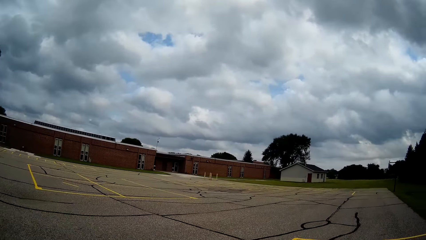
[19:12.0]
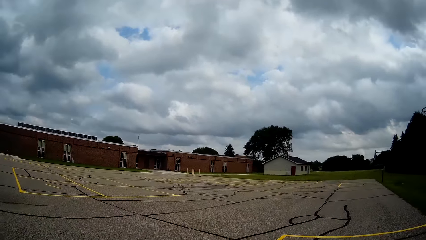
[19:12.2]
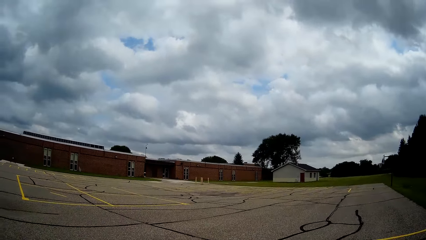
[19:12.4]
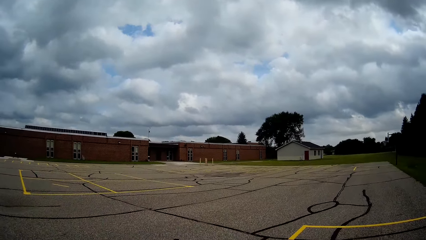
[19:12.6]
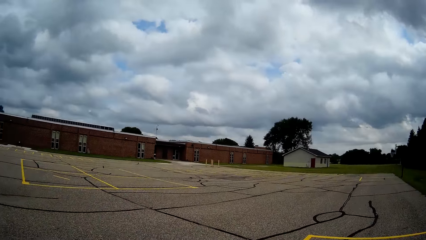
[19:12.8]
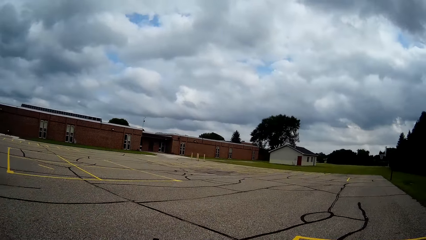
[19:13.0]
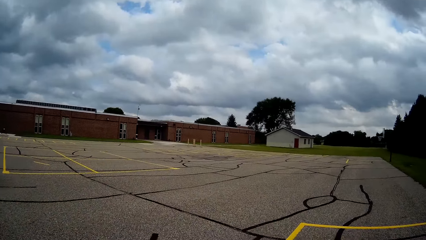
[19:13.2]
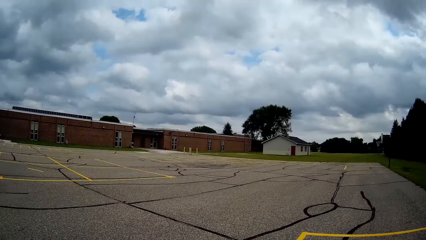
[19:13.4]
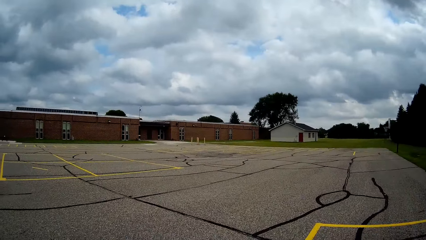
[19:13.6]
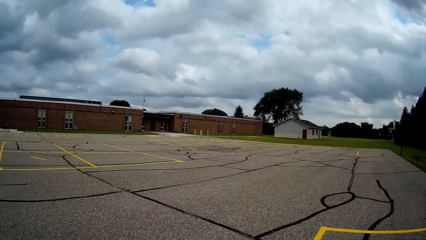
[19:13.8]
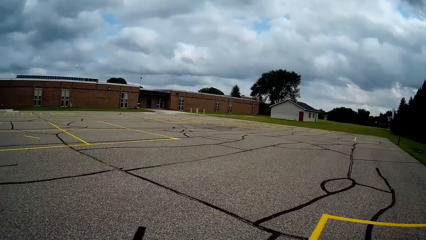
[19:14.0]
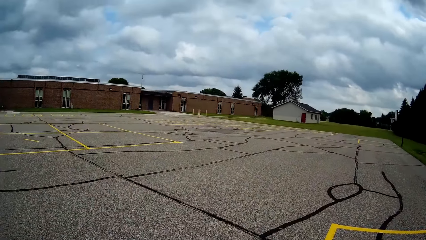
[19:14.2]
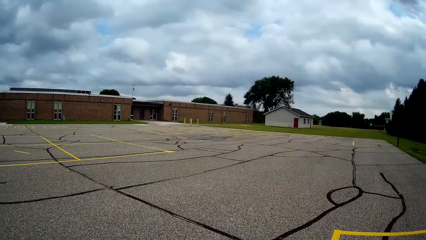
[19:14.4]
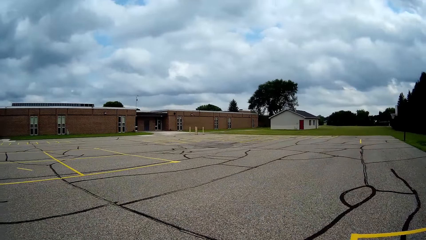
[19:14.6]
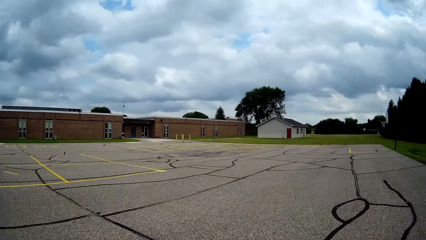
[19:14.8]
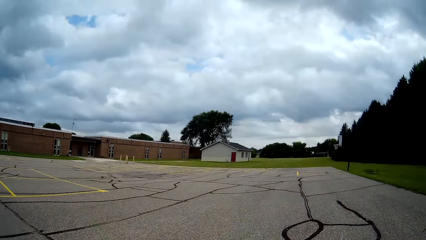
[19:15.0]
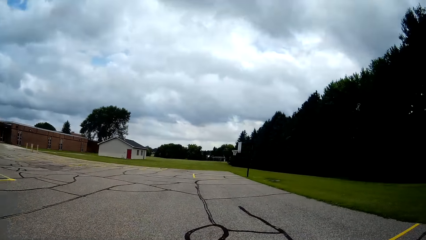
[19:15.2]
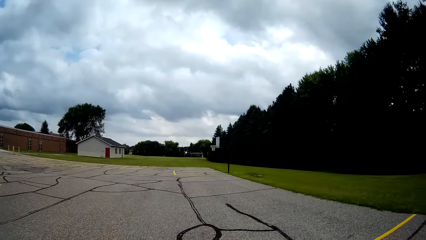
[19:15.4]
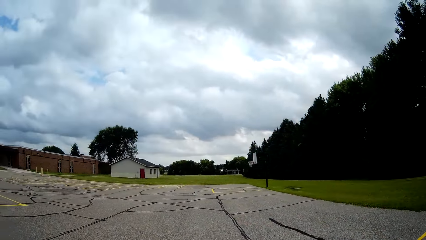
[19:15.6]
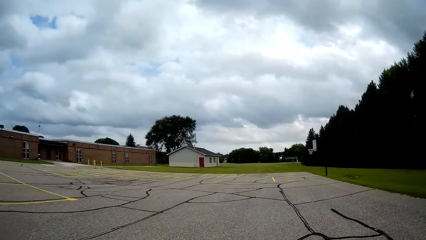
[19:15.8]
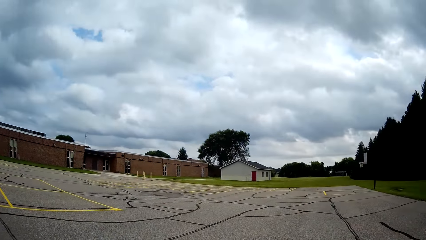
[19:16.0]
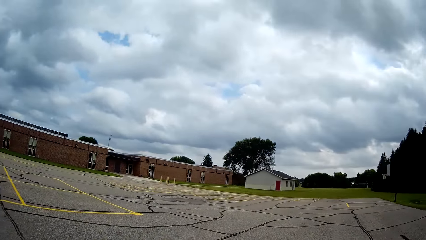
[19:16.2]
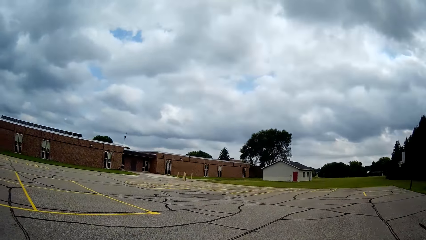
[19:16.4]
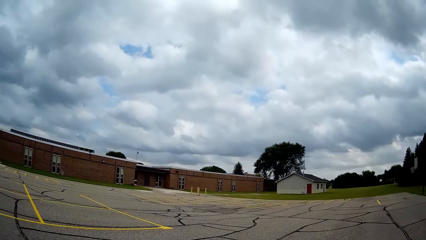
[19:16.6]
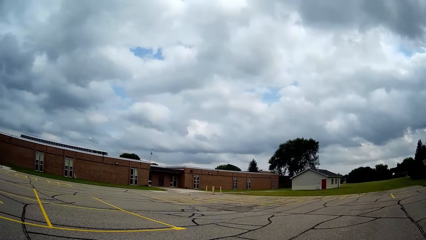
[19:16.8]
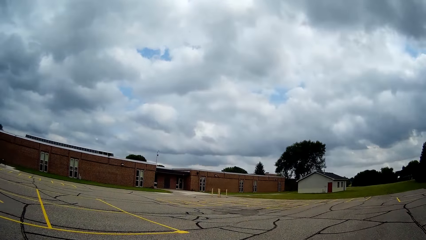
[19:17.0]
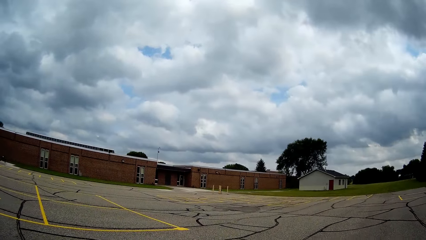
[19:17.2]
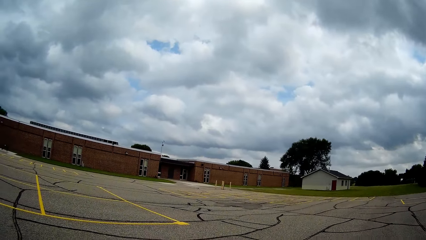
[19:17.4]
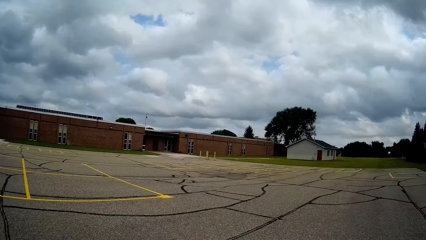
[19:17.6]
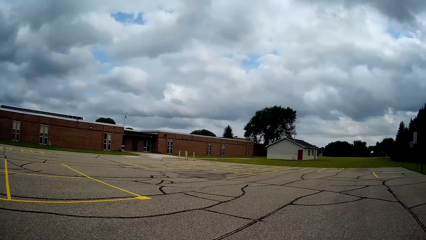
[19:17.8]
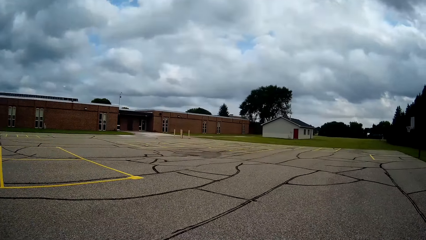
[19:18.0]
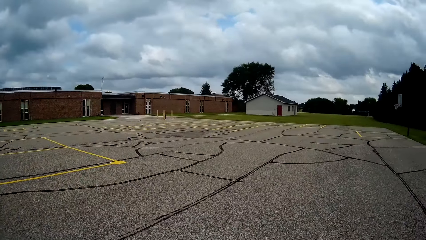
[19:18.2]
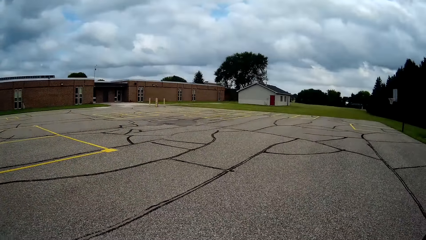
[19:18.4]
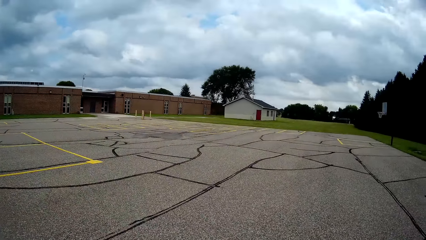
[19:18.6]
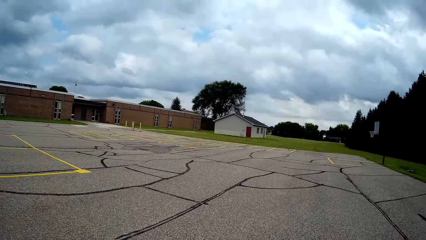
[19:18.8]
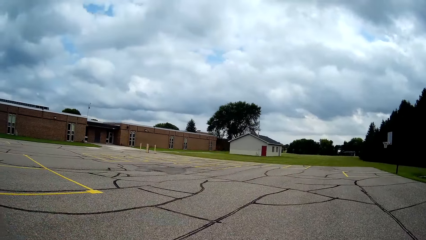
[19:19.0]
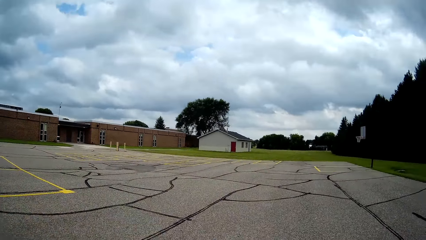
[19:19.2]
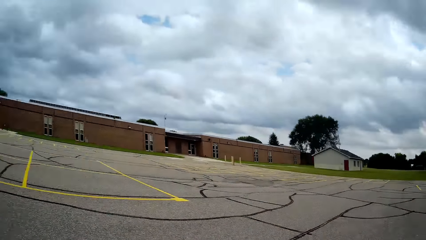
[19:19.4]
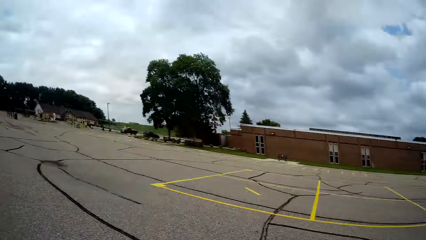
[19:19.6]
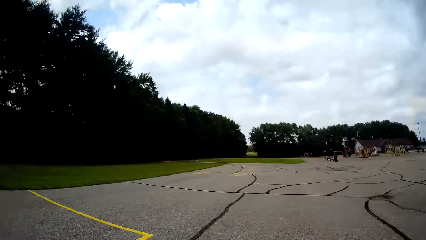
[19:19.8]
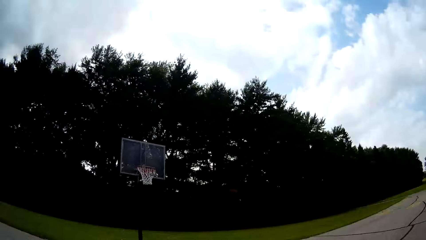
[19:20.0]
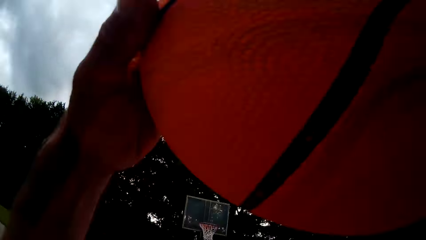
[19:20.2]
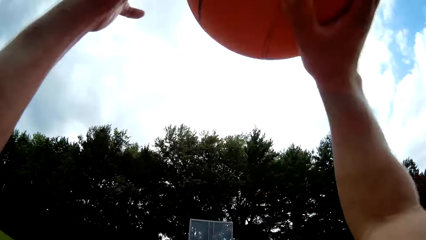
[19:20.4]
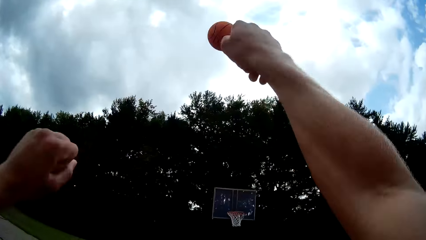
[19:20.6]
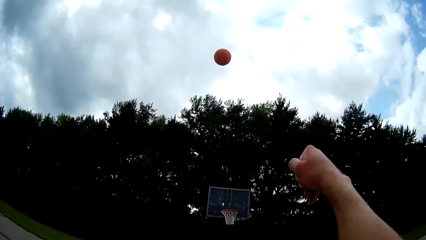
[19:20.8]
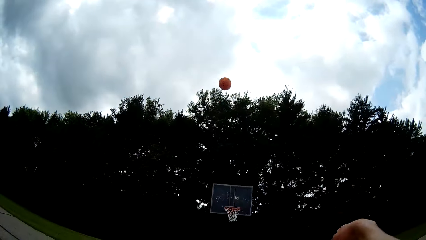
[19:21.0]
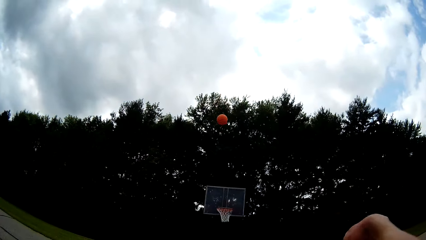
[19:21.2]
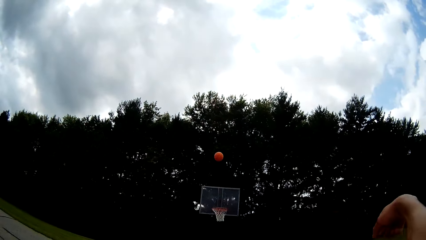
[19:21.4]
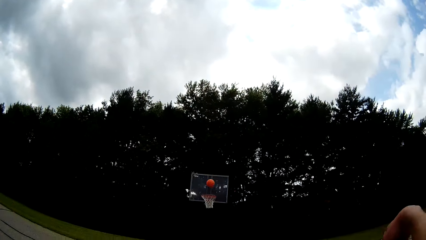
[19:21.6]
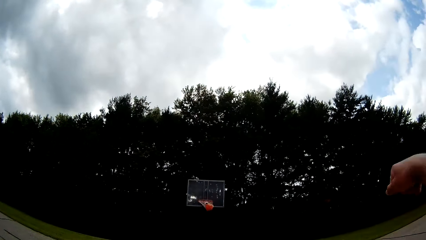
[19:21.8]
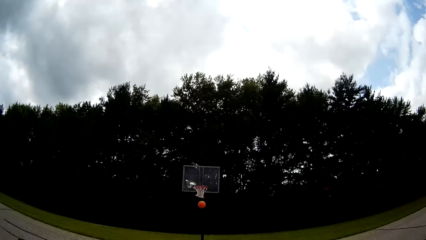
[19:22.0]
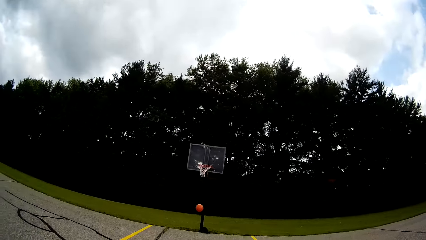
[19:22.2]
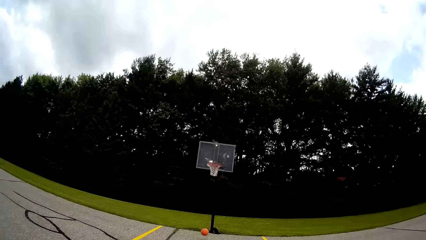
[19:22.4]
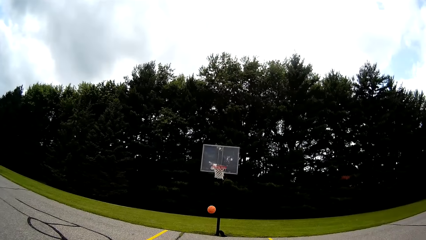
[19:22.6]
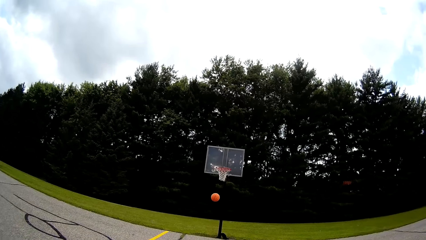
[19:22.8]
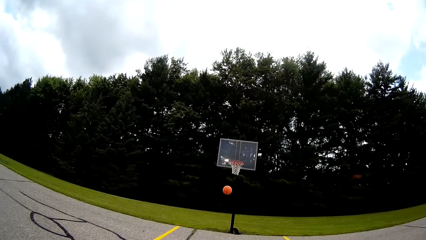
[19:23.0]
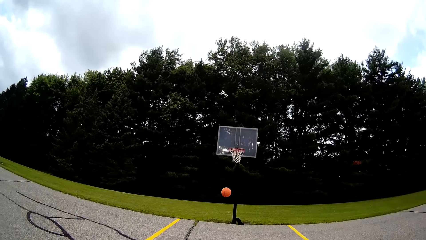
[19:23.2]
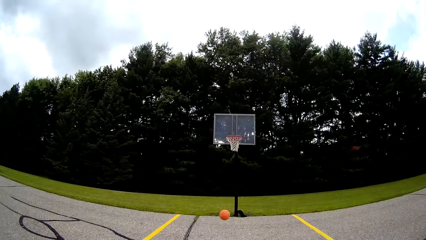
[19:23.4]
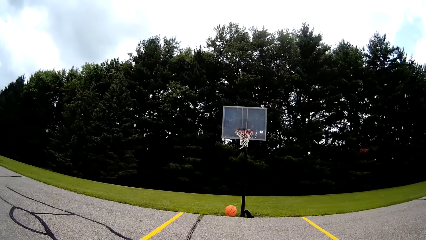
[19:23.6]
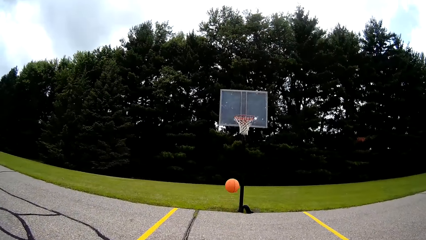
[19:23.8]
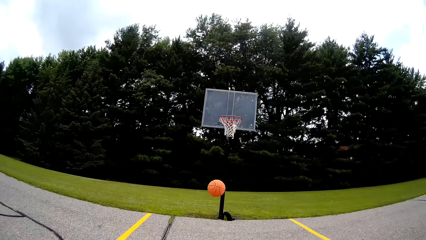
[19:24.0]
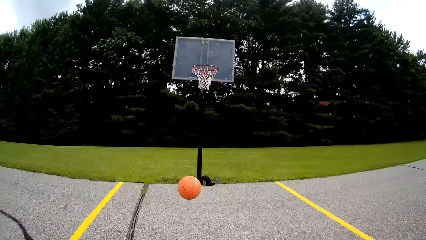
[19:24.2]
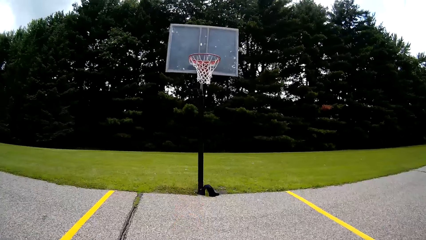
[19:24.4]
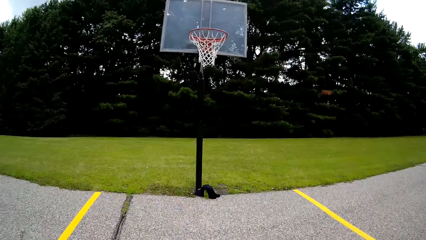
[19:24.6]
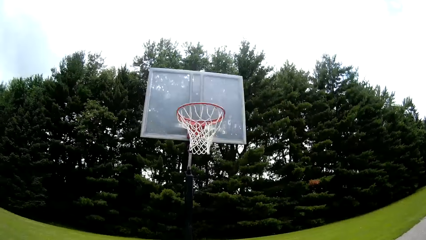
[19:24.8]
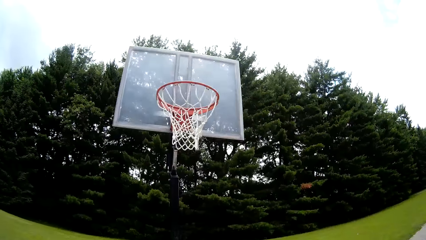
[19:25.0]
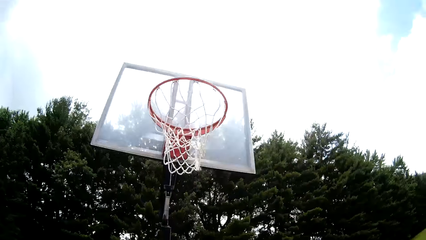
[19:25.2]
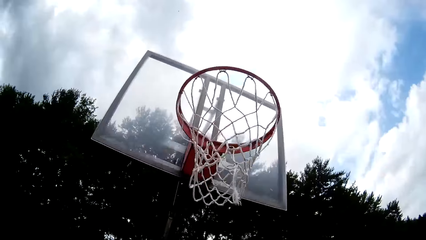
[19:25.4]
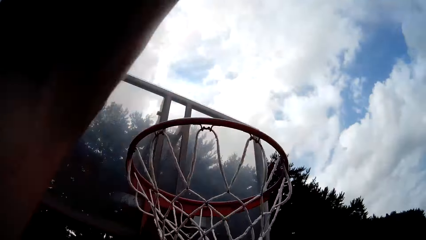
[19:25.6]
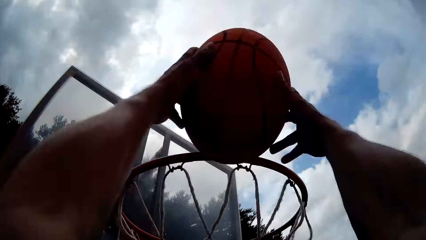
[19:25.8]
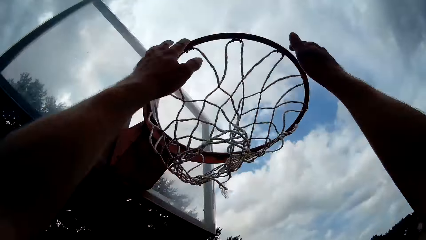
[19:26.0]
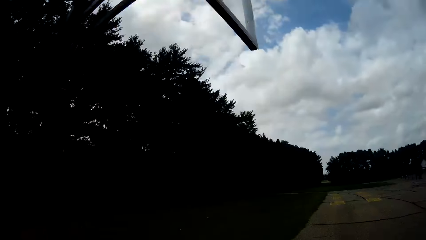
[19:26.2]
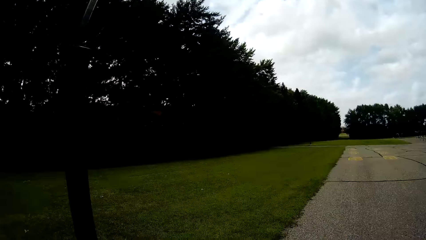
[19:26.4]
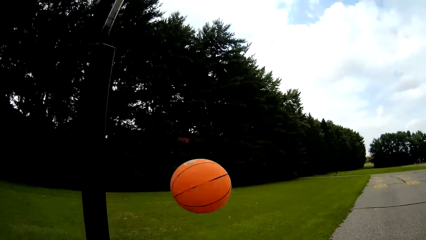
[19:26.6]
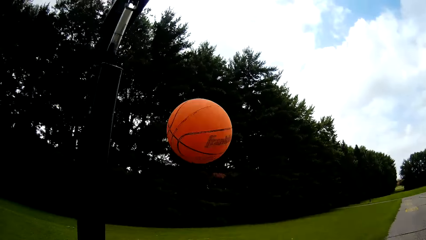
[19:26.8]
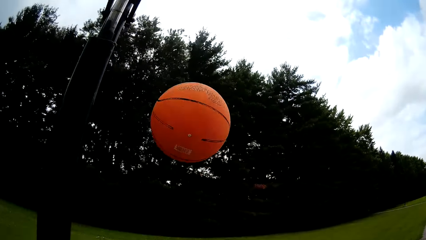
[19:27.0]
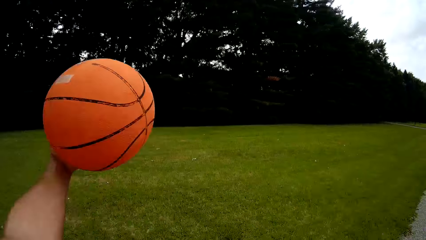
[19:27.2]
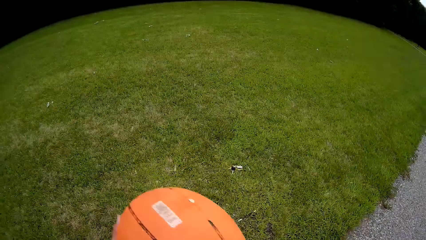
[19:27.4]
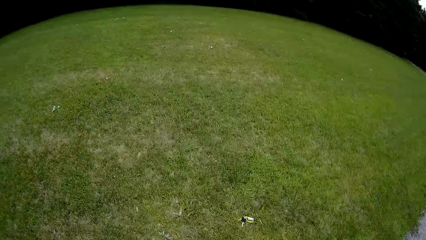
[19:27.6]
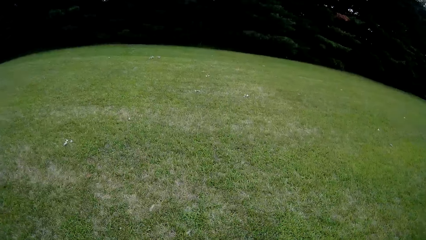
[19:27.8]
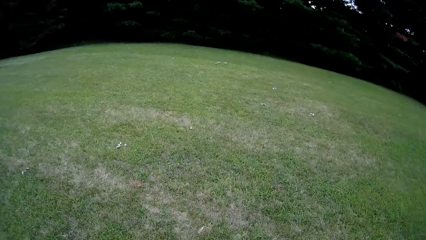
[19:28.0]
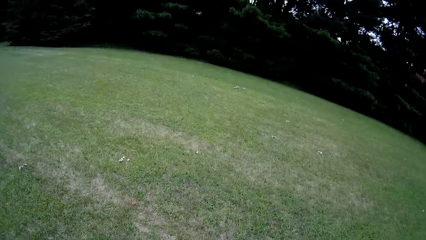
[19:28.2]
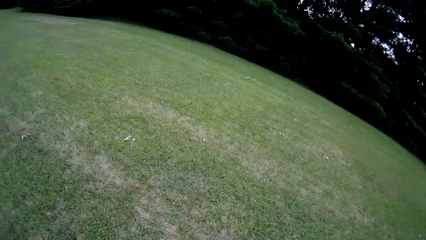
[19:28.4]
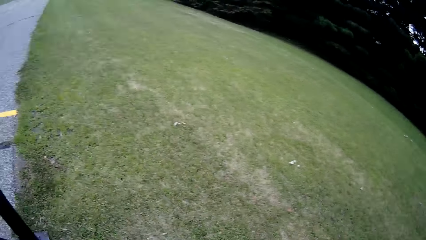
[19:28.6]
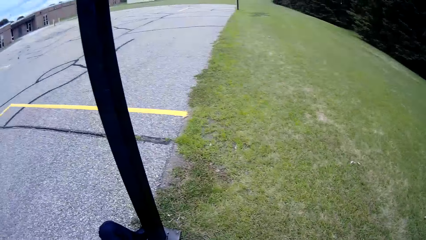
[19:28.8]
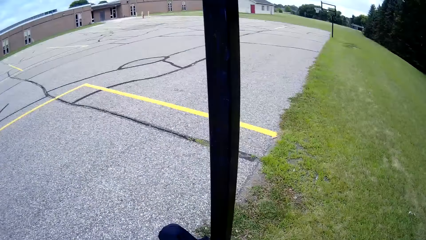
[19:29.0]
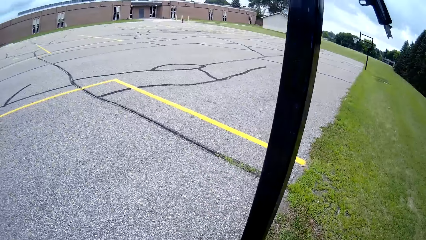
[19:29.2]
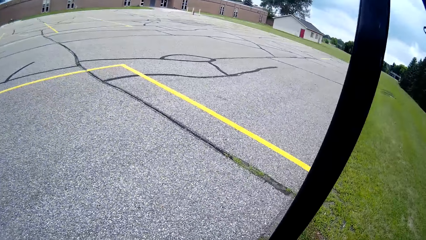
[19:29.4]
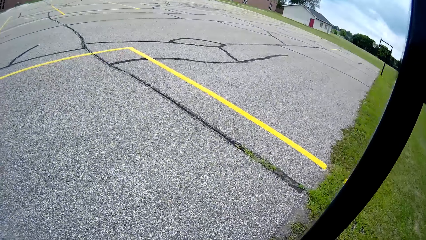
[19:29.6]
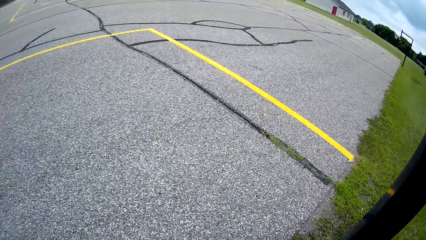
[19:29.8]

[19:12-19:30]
The camera wearer bounces the basketball on the ground. They throw the basketball into the basketball net. They run towards the basketball. They catch the basketball. They throw the basketball into the basketball net. They hold the basketball. They catch the basketball.
